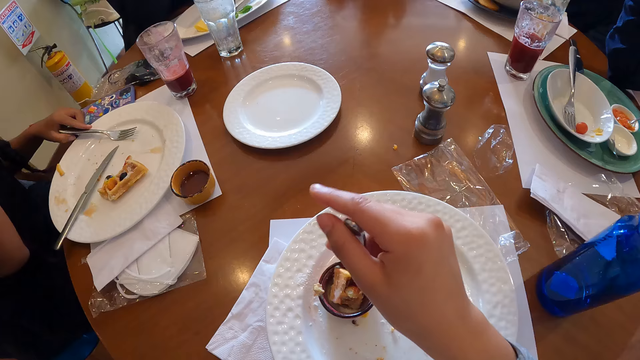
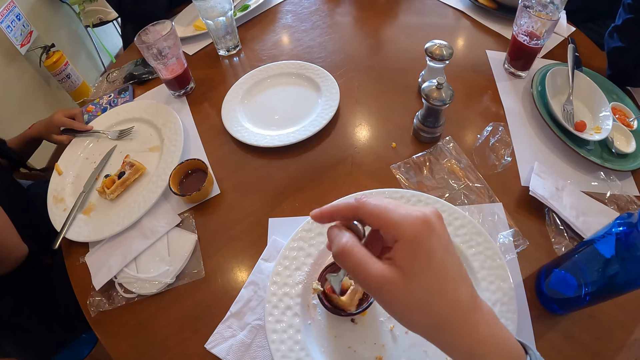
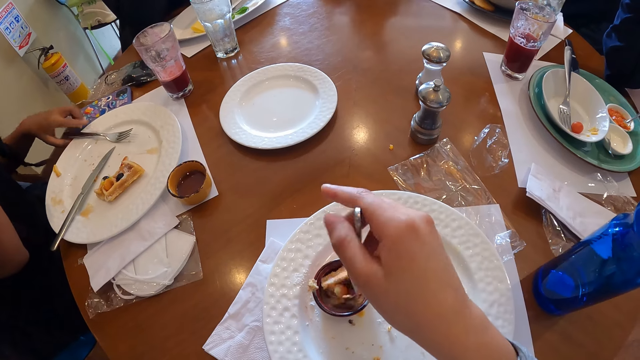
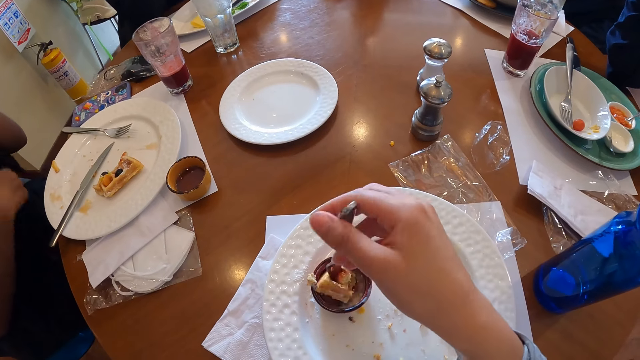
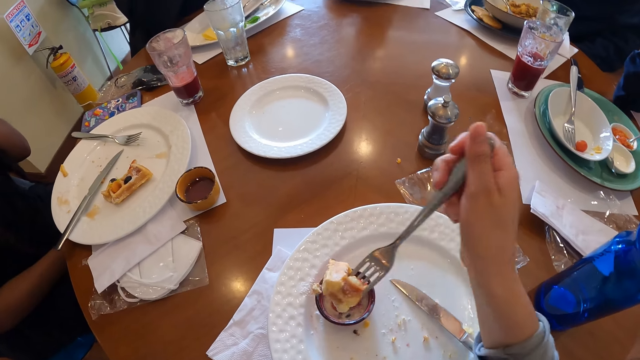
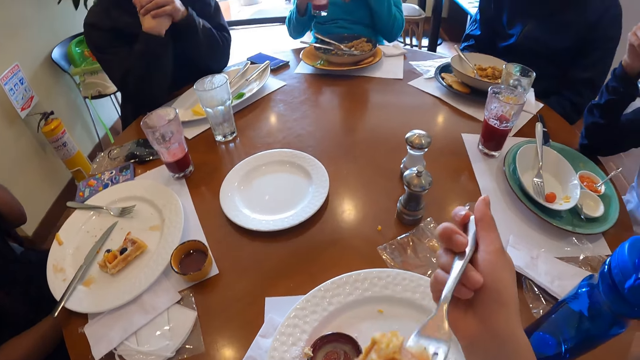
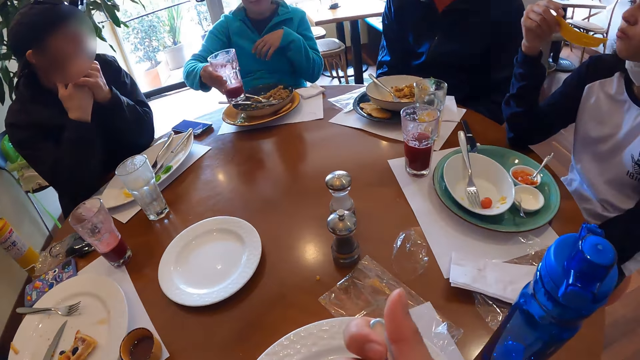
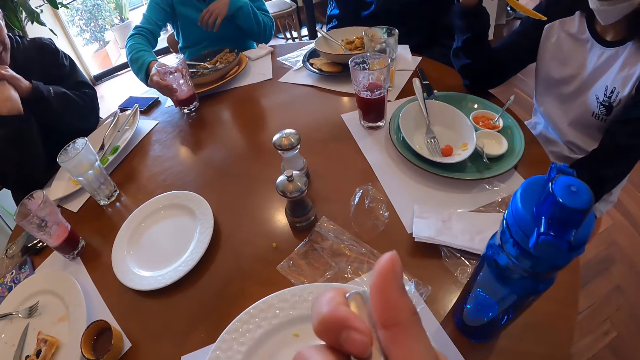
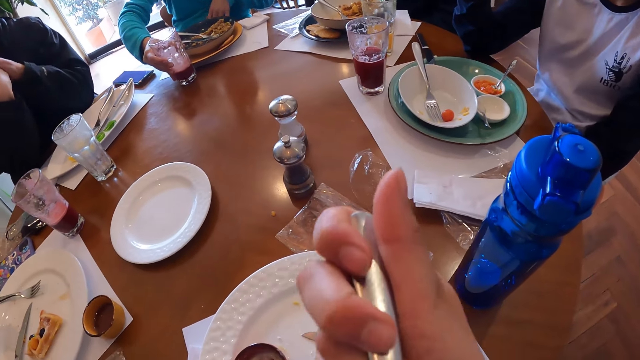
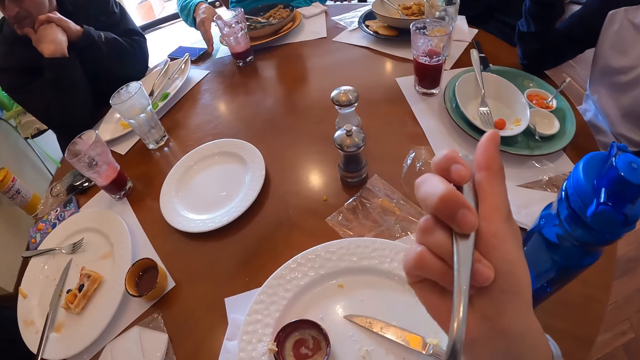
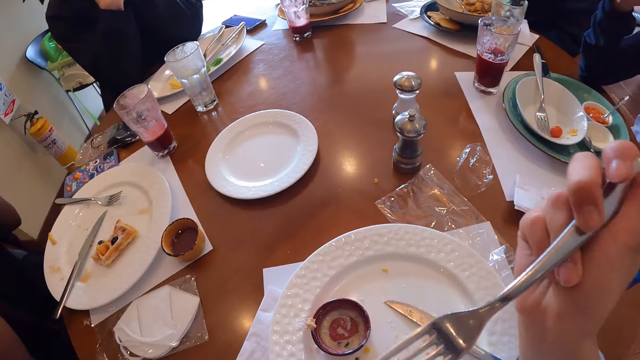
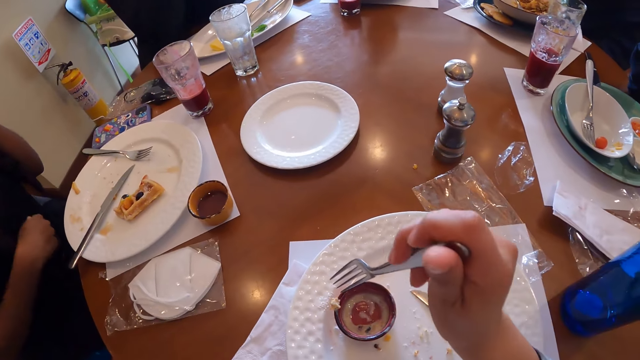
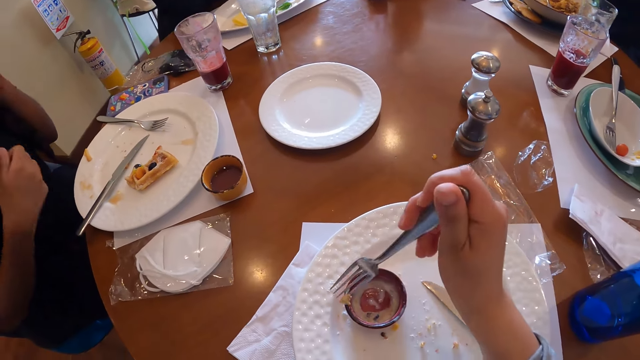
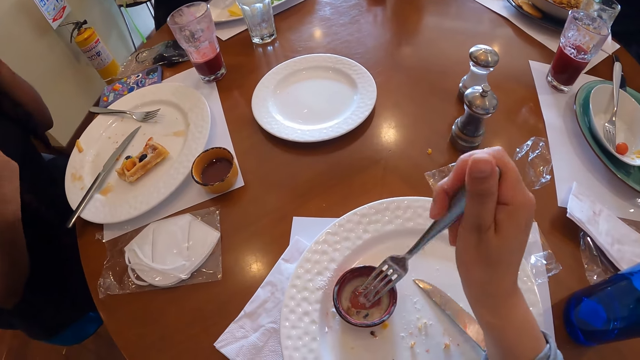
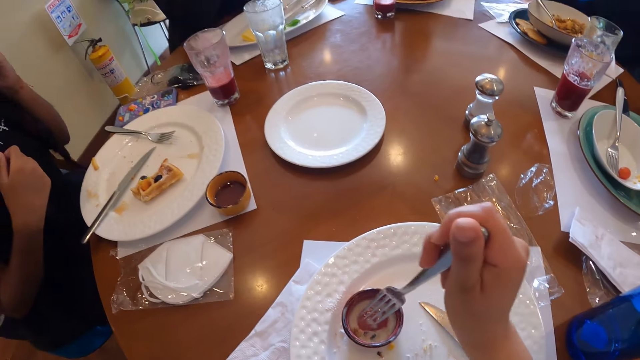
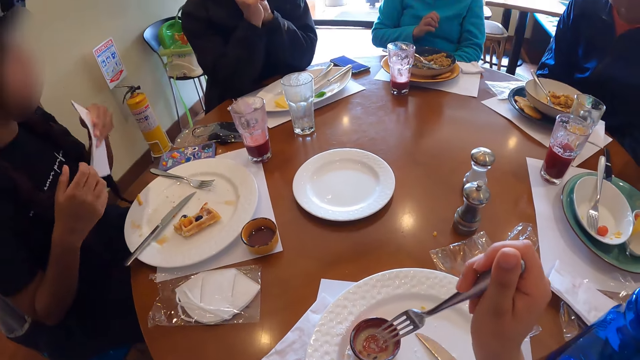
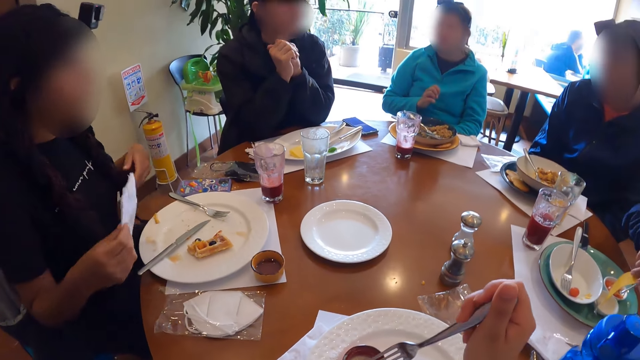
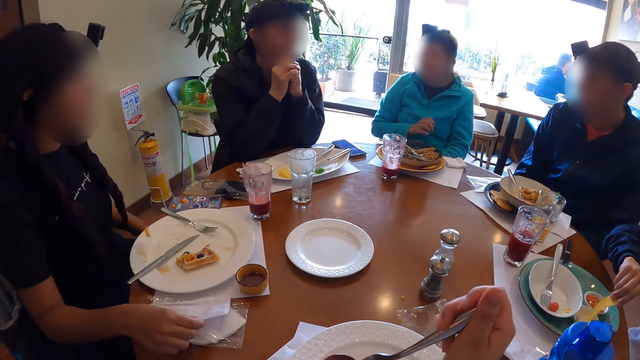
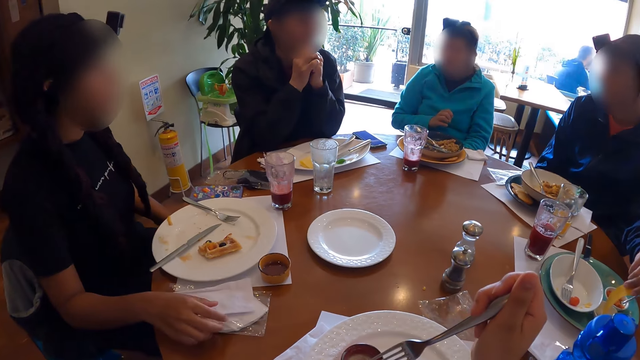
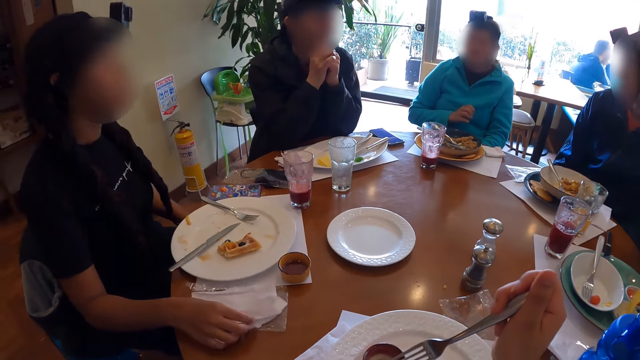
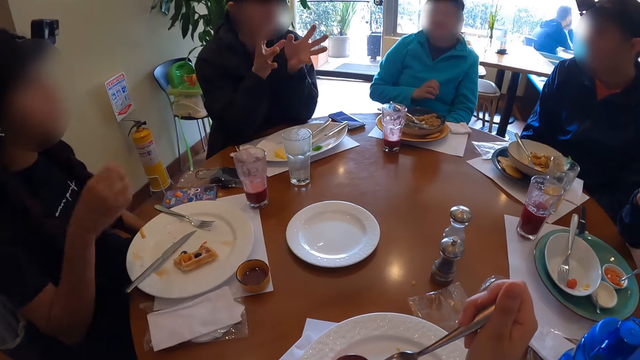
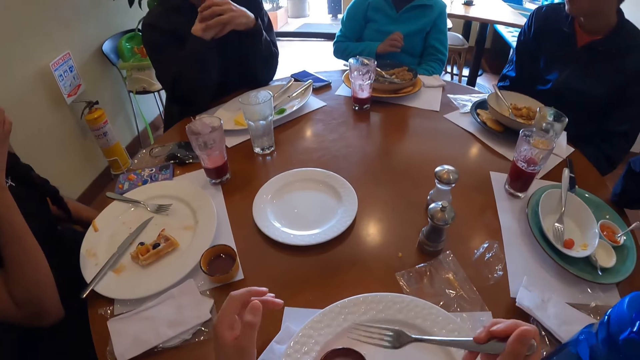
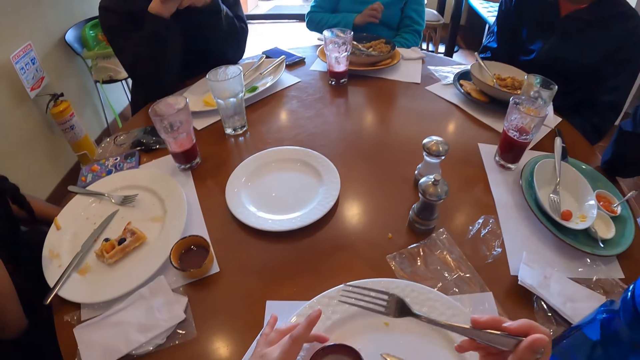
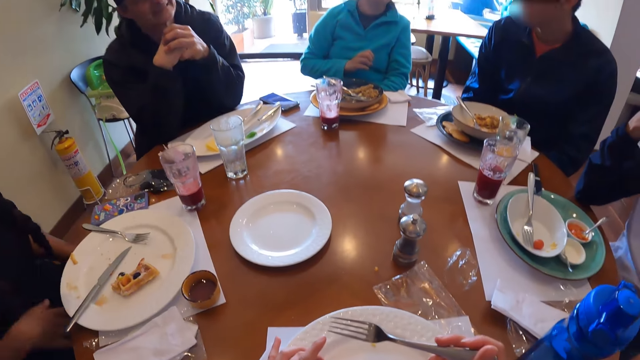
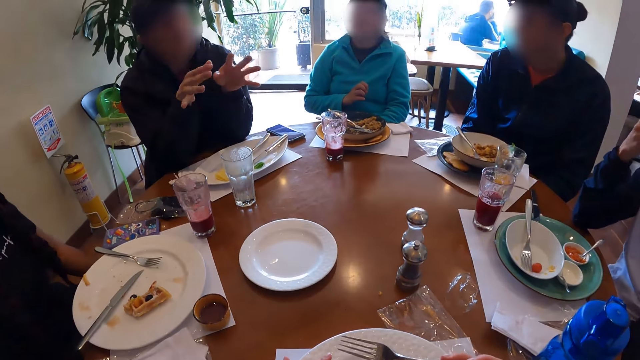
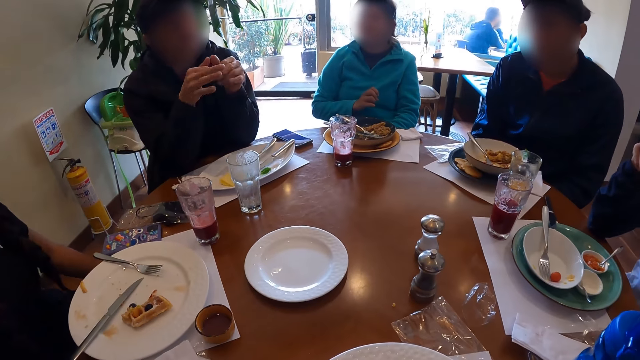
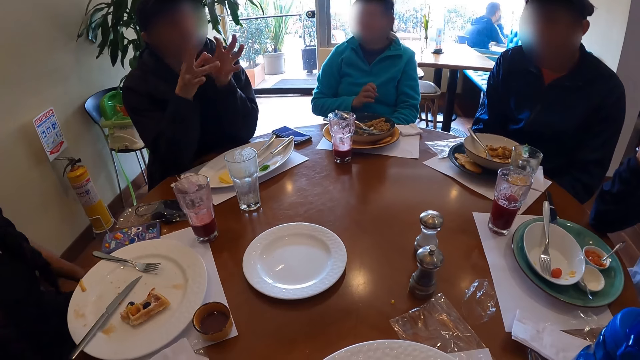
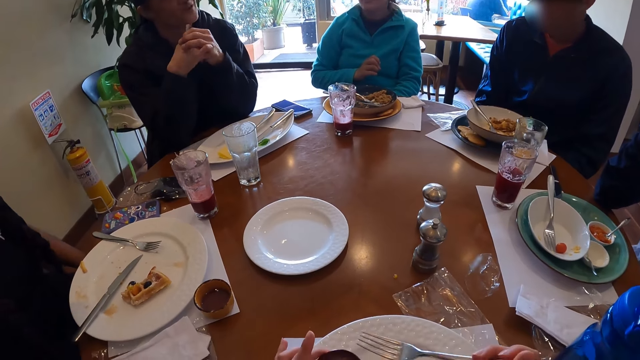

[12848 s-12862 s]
The camera wearer eats the waffles from the fork in her right hand. A woman places the cup of soft drink on the table with her right hand. Another woman picks some dipping sauce with the slice of chips in her right hand. Another woman transfers the tissue paper from her left hand to her right hand. A woman wipes her mouth. The woman places the tissue paper on a nylon on the table with her right hand. She moves the nylon on the table with her right hand. The camera wearer picks the mug on the plate with her left hand. A man makes a gesture.

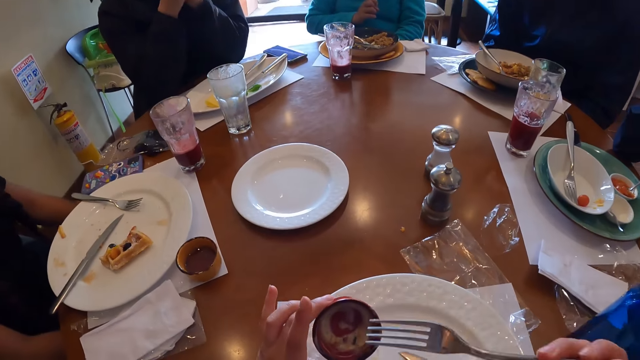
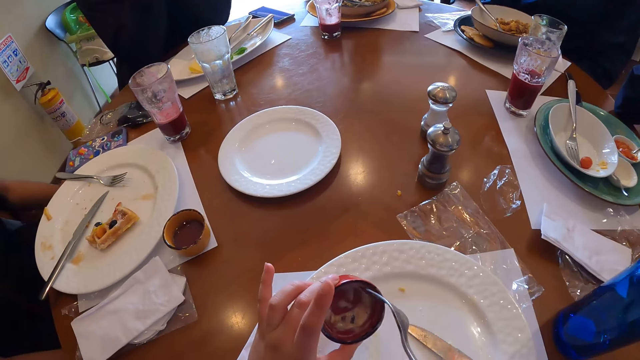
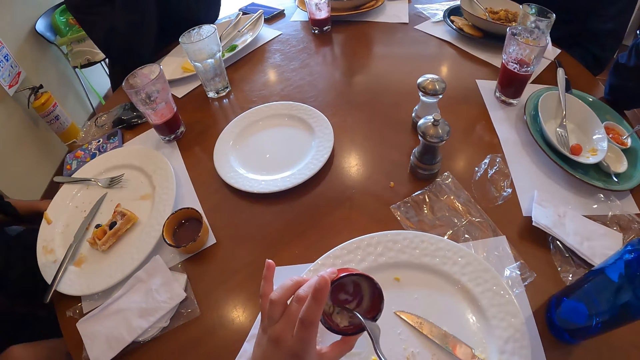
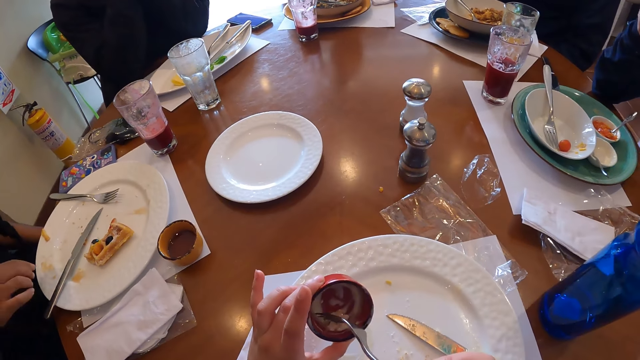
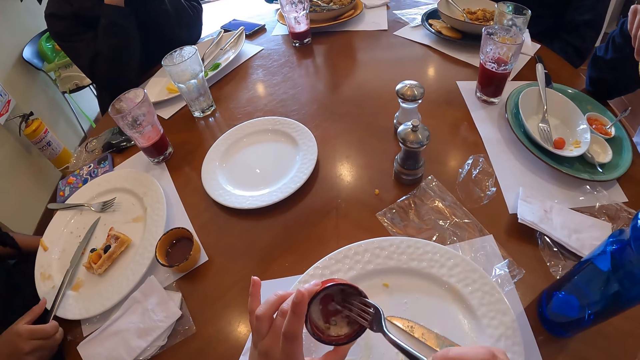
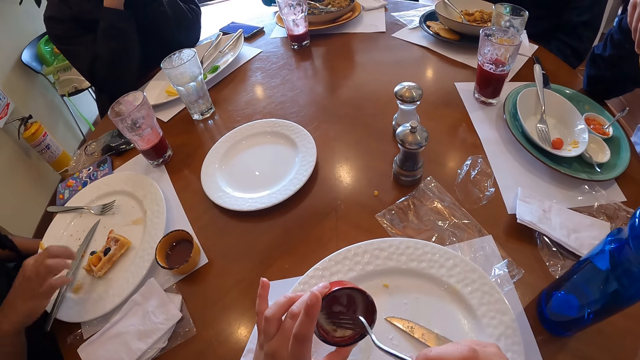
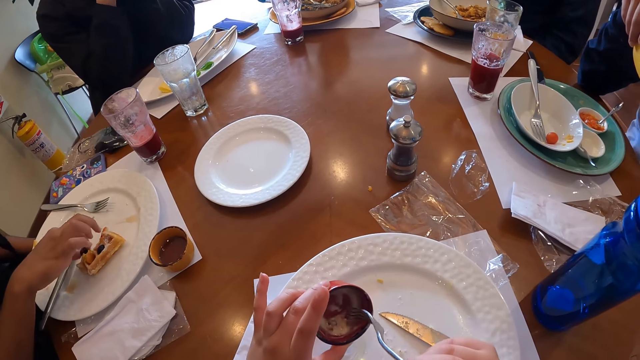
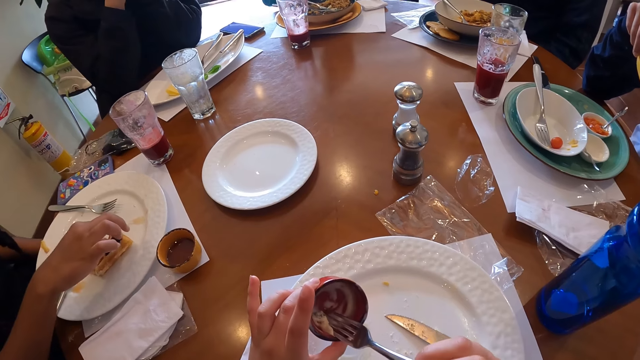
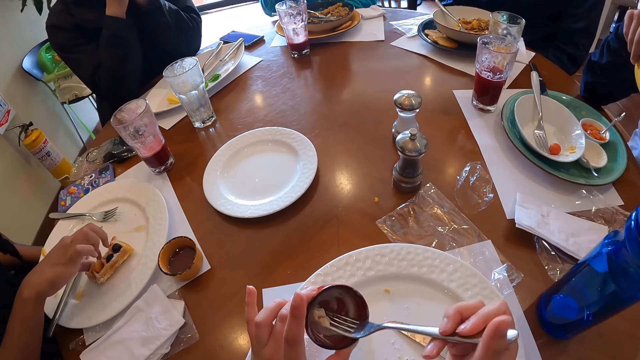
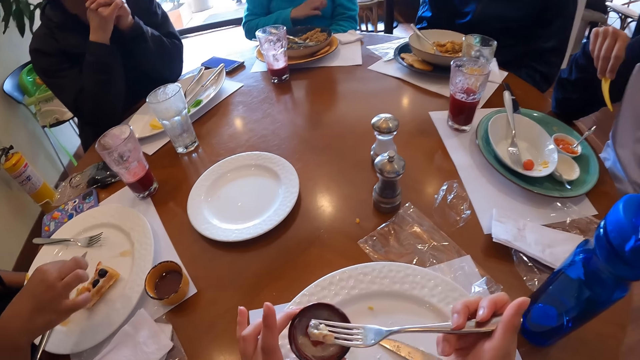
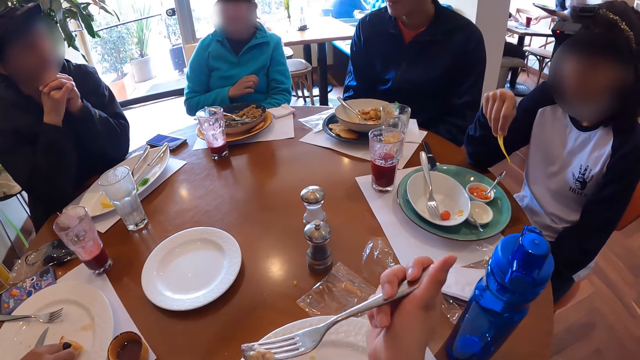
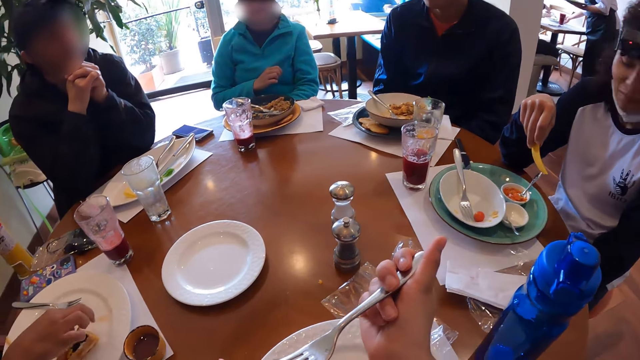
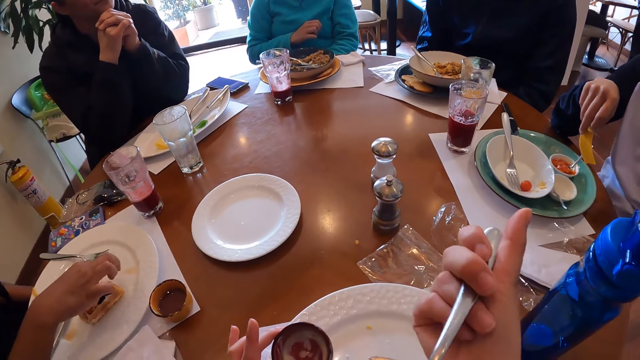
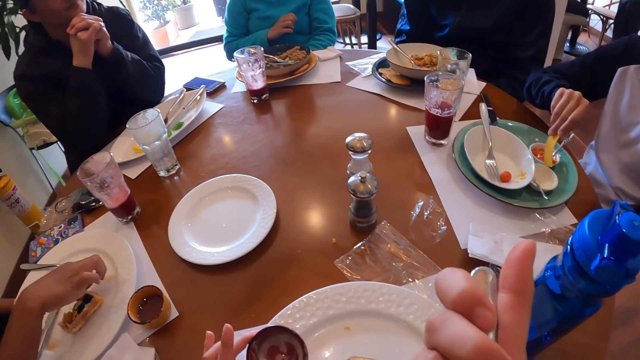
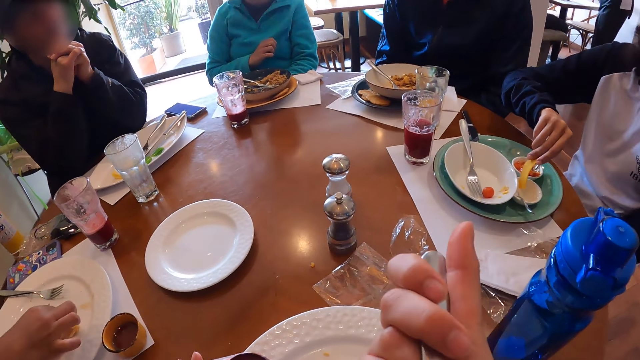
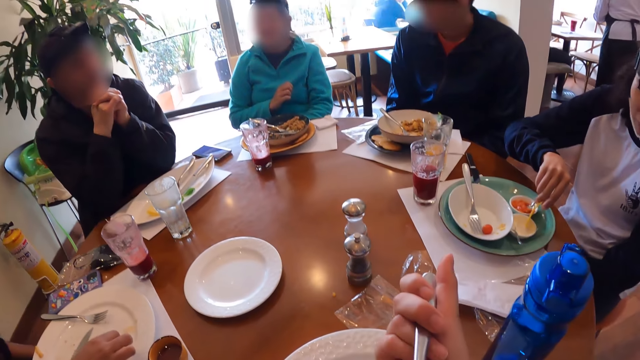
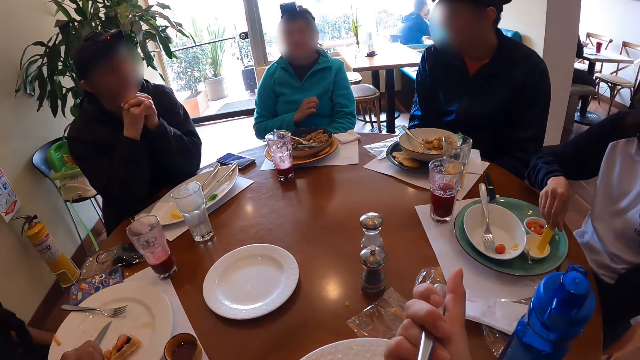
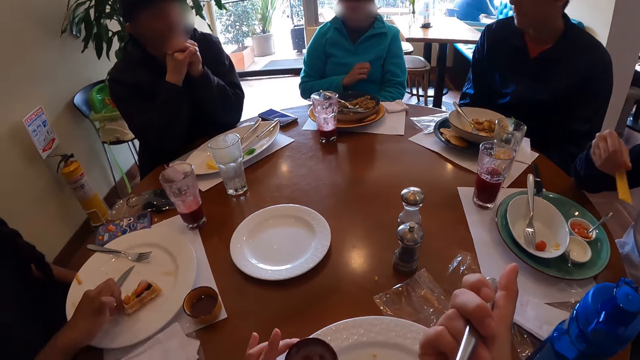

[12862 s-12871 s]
The camera wearer scoops the dipping sauce from the mug in her left hand with the fork in her right hand. A woman moves some blueberries in the plate with her right hand. The camera wearer eats the dipping sauce from the fork in her right hand. Another woman picks some dipping sauce with the slice of chips in her right hand.
